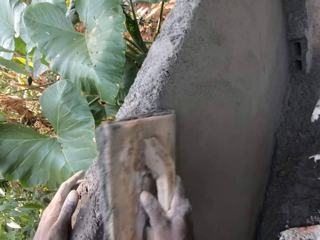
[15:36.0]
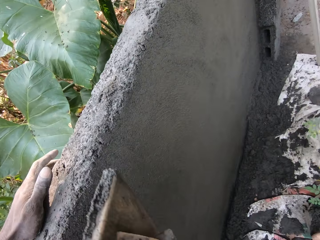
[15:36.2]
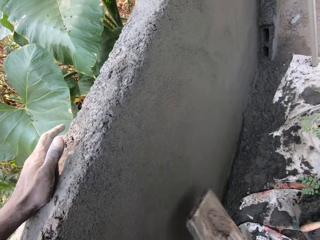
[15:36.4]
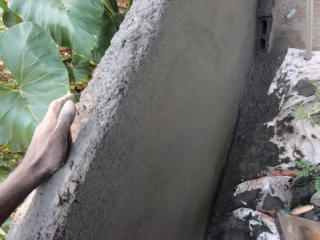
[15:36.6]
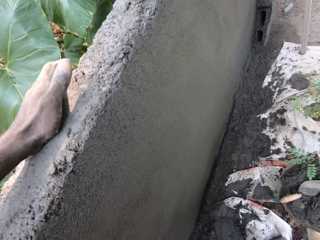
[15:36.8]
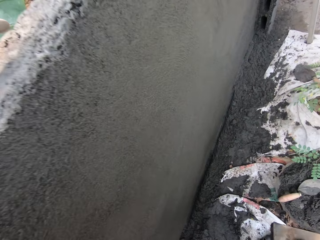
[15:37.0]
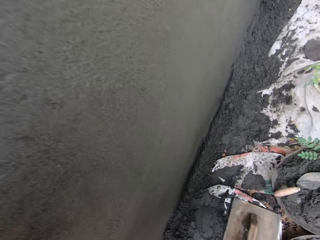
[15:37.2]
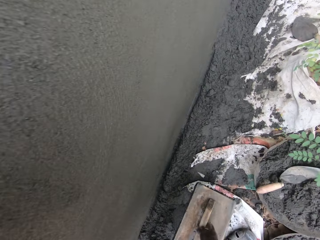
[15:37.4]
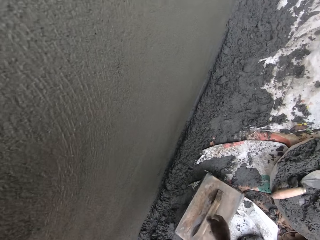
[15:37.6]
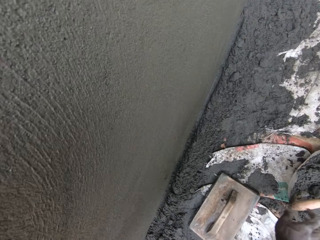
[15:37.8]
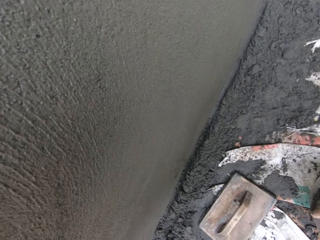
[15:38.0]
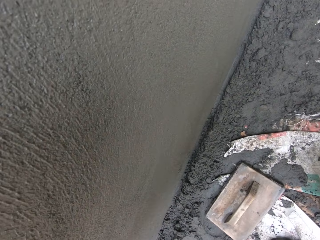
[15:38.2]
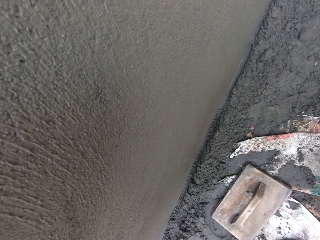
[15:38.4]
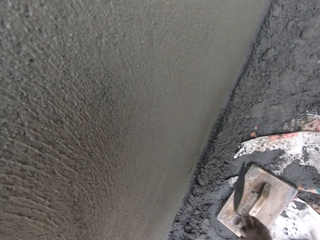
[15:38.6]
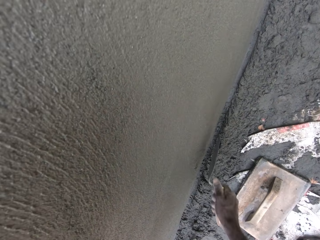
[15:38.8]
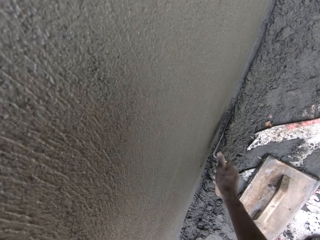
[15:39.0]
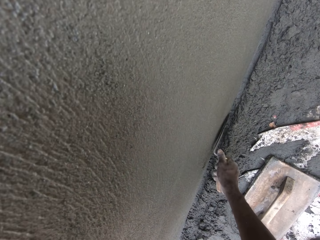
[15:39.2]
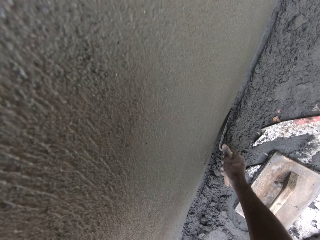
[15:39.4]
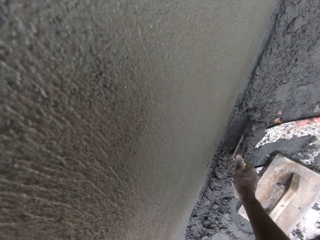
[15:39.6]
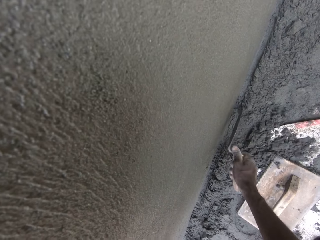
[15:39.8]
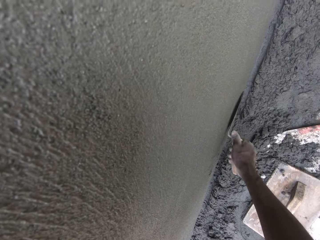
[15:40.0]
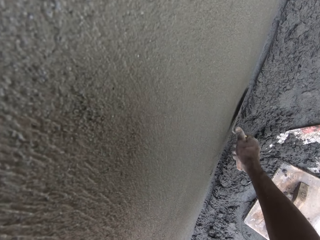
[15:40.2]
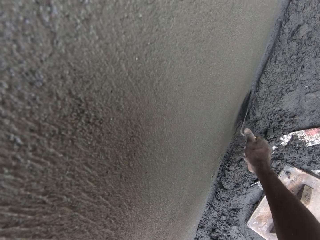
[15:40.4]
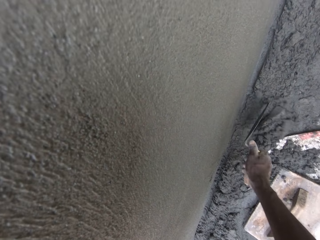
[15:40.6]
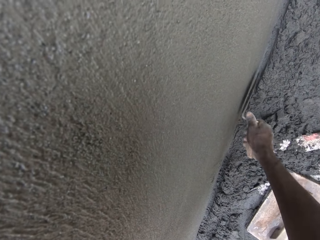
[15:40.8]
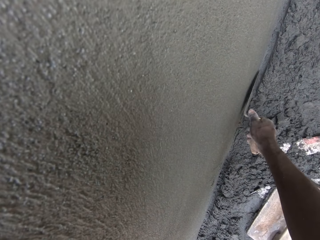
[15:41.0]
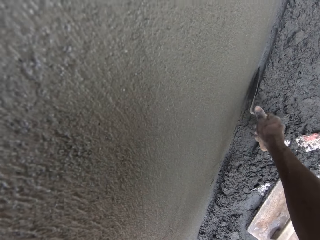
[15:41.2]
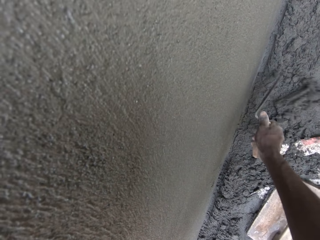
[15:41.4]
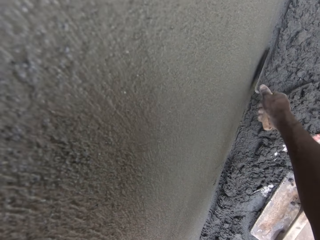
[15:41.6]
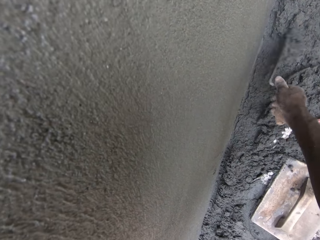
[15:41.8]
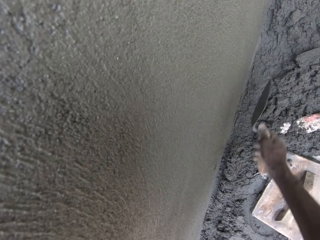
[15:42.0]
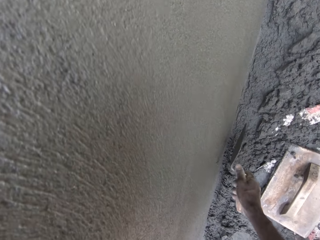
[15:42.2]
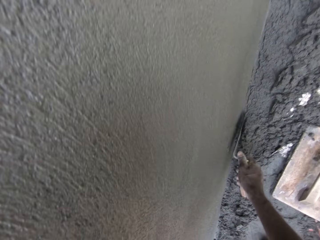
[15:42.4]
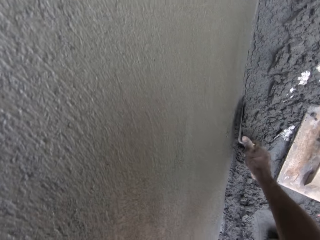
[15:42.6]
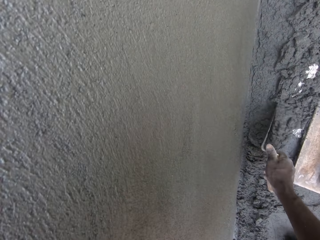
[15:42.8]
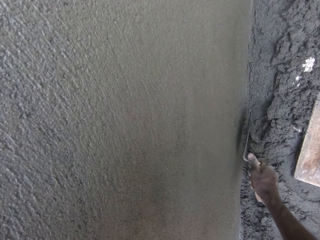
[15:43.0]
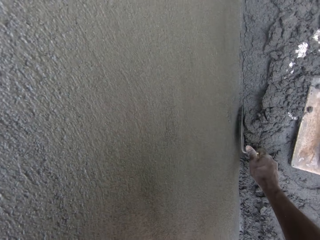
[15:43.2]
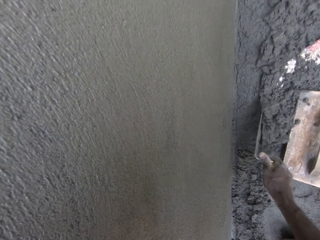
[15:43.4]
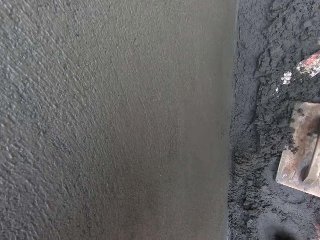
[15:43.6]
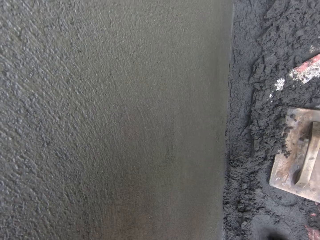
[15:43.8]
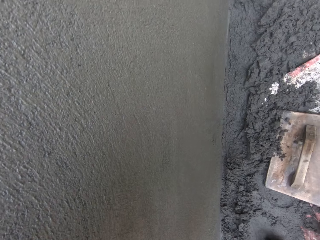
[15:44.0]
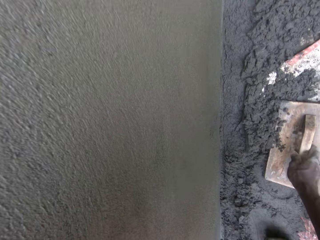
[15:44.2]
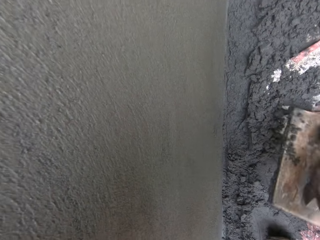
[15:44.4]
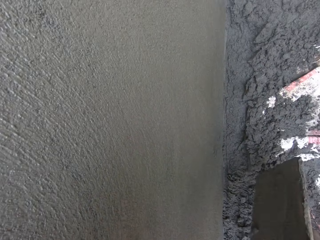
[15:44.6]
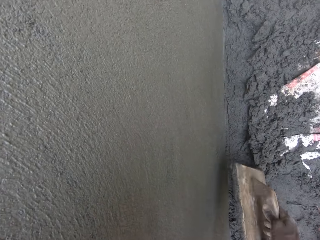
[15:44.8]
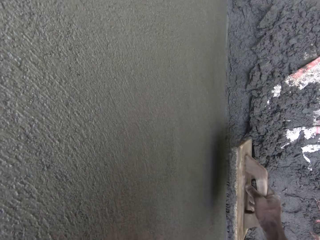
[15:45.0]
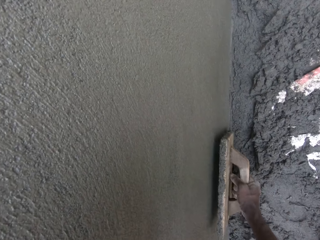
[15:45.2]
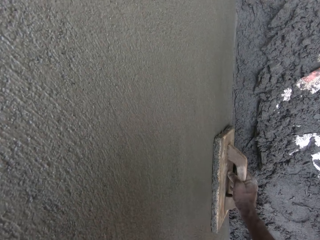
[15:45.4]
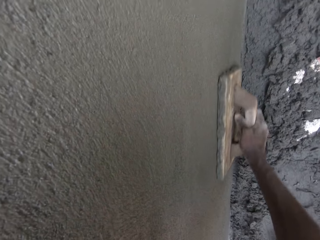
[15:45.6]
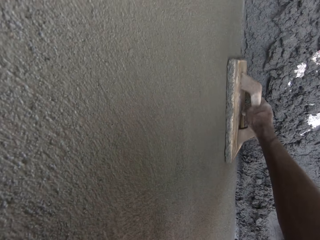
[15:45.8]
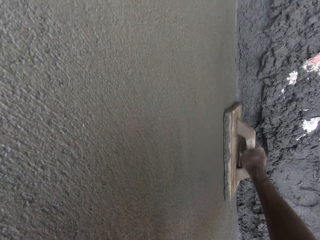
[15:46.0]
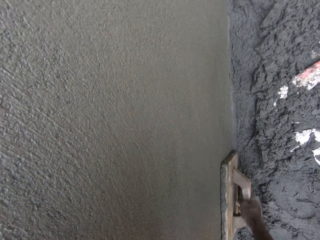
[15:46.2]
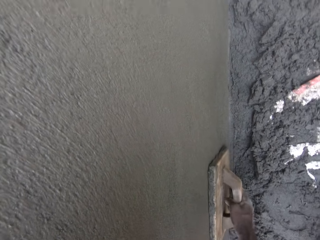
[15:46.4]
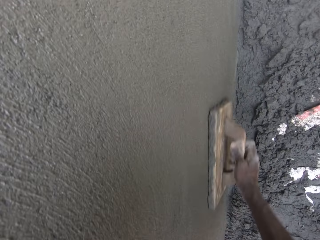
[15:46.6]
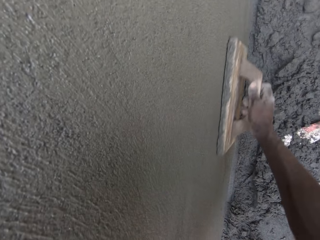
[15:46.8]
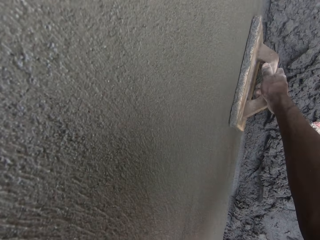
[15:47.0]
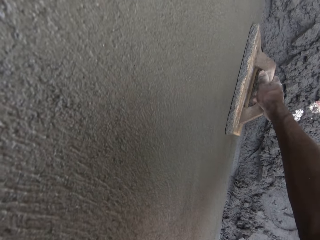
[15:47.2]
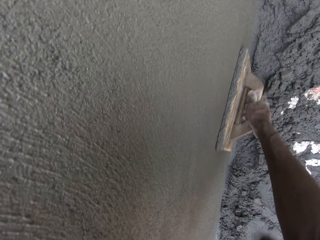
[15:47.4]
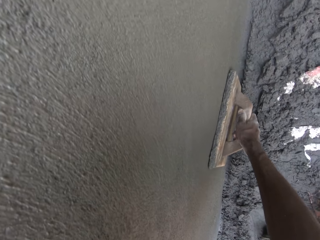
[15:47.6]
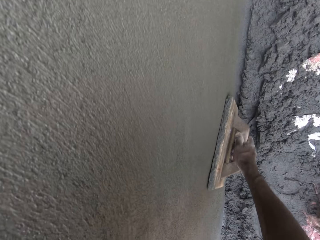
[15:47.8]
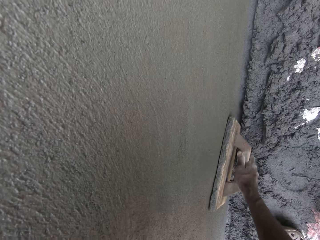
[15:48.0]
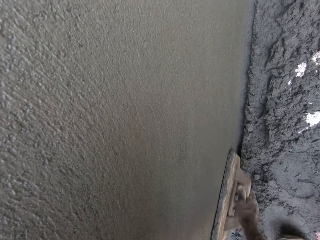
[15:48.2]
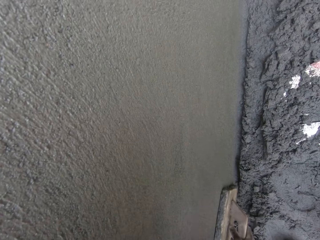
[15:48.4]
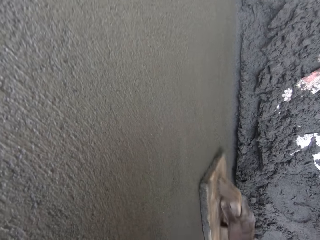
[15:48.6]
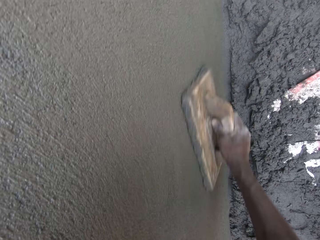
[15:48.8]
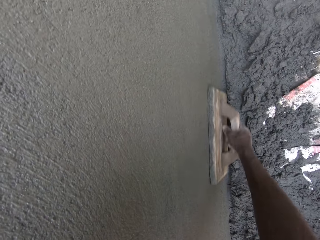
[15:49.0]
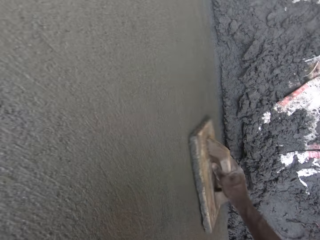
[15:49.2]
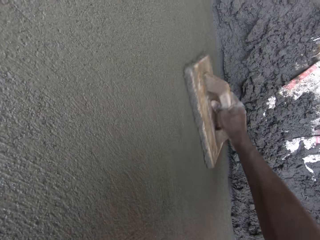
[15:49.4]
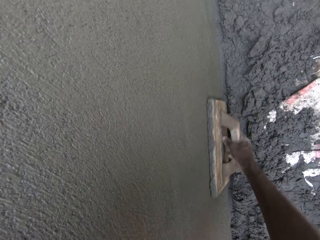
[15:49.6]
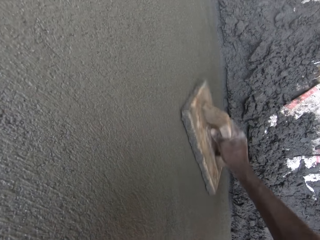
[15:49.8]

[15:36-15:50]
The camera wearer drops the trowel on the ground with his right hand. He picks the trowel. He holds the trowel in his right hand. He removes mortar on the wall with the trowel in his right hand. He picks up the wooden float from the ground with his right hand. He smoothens the wall with the wooden float in his right hand.

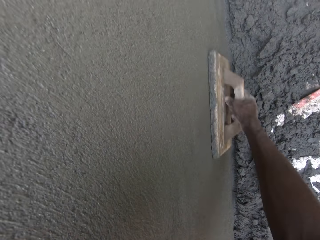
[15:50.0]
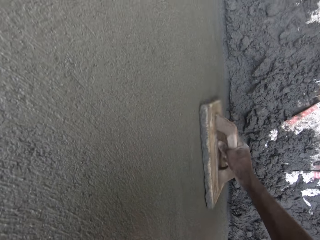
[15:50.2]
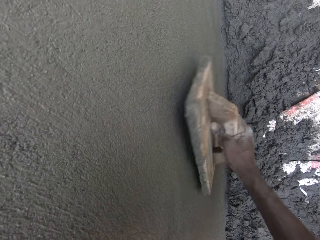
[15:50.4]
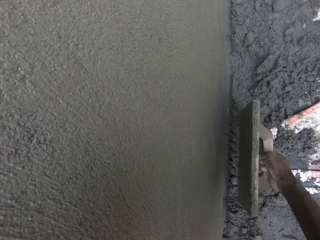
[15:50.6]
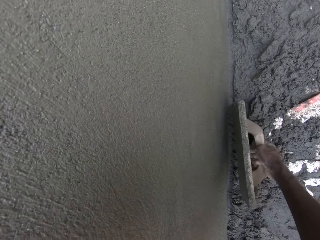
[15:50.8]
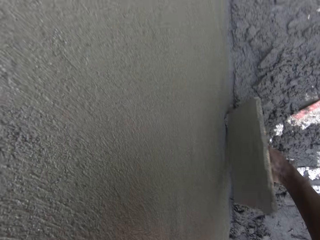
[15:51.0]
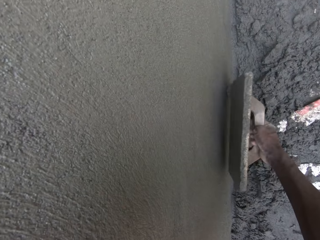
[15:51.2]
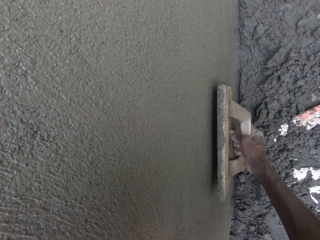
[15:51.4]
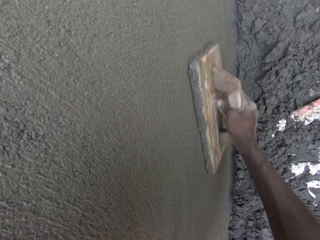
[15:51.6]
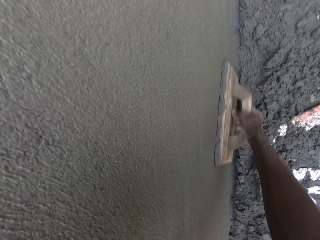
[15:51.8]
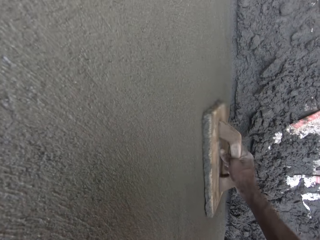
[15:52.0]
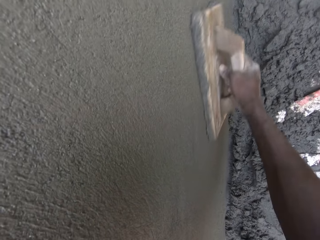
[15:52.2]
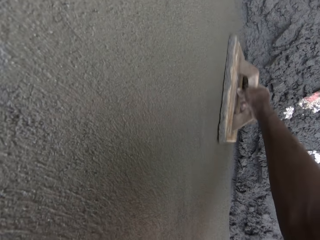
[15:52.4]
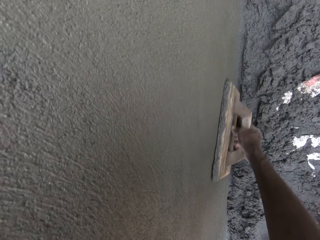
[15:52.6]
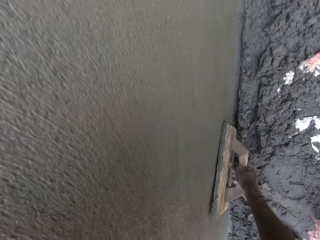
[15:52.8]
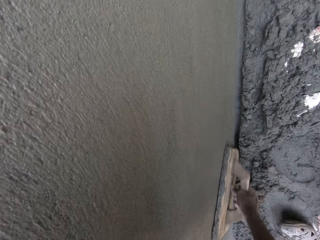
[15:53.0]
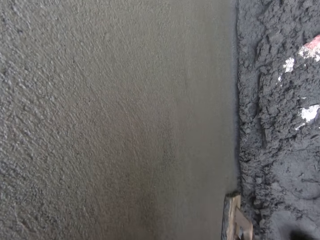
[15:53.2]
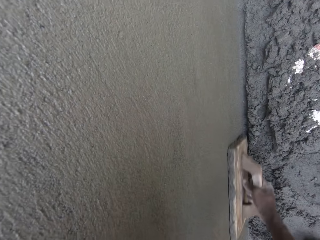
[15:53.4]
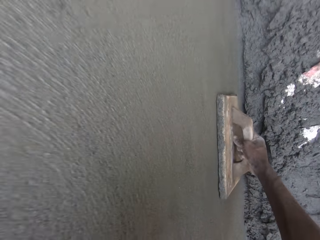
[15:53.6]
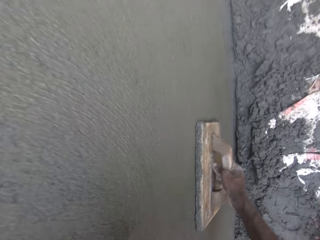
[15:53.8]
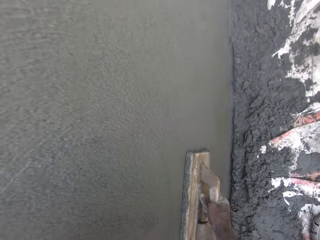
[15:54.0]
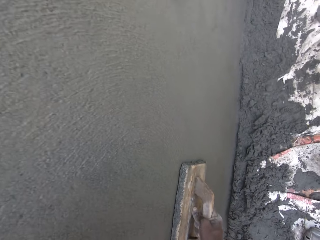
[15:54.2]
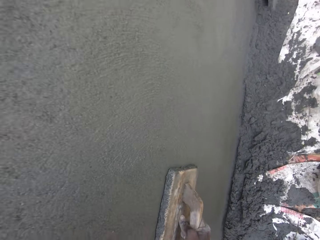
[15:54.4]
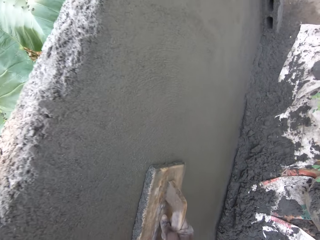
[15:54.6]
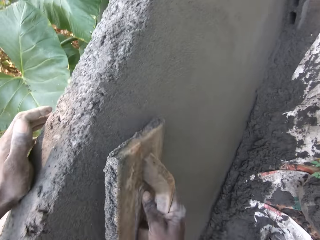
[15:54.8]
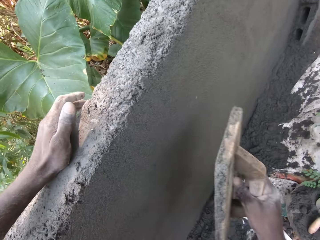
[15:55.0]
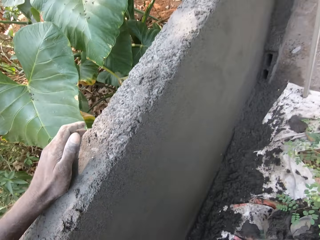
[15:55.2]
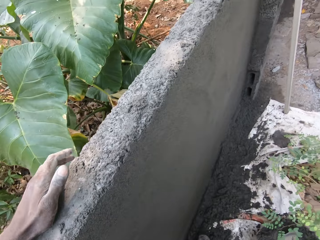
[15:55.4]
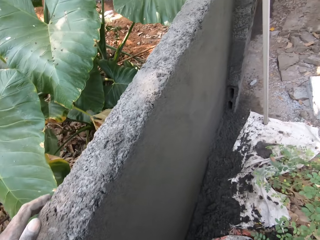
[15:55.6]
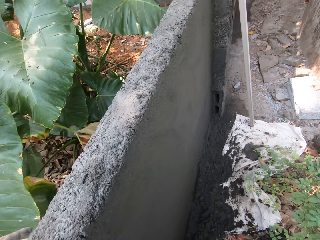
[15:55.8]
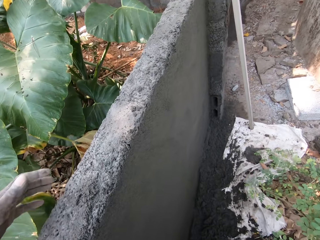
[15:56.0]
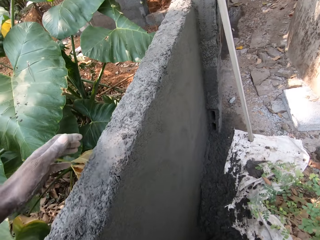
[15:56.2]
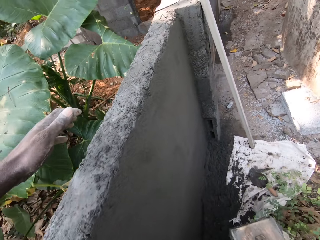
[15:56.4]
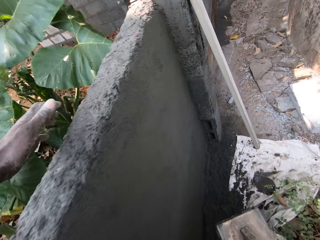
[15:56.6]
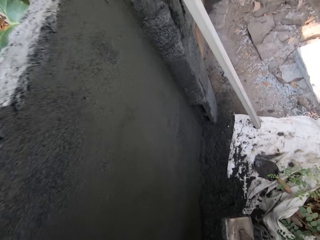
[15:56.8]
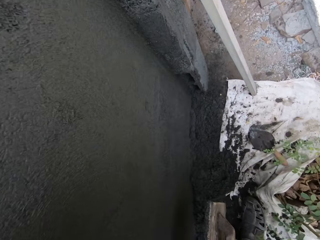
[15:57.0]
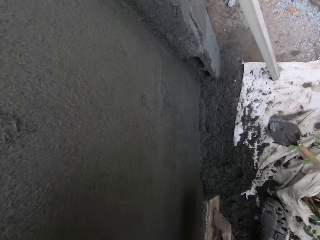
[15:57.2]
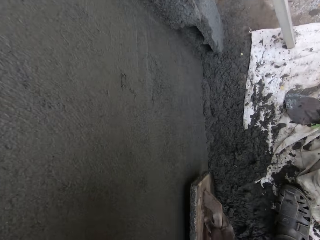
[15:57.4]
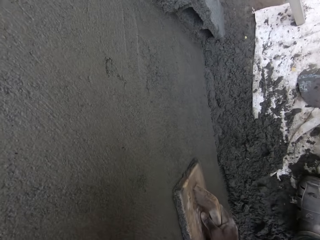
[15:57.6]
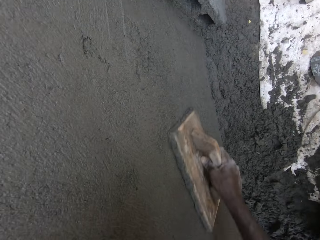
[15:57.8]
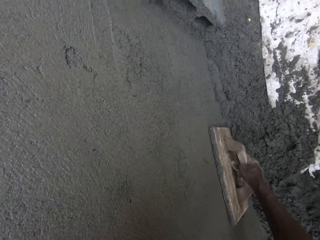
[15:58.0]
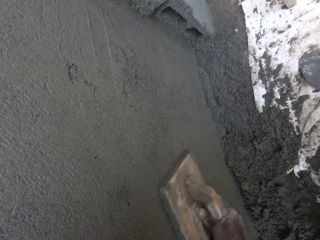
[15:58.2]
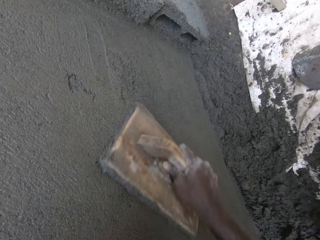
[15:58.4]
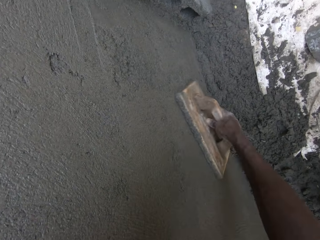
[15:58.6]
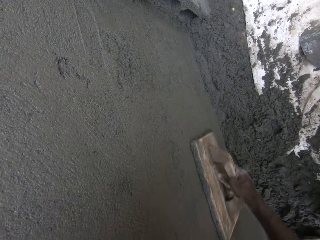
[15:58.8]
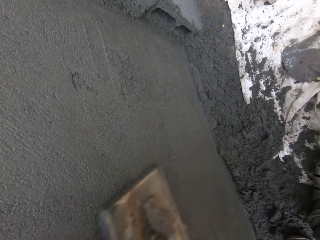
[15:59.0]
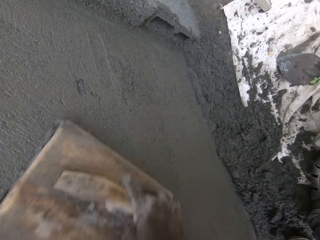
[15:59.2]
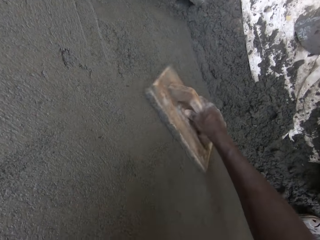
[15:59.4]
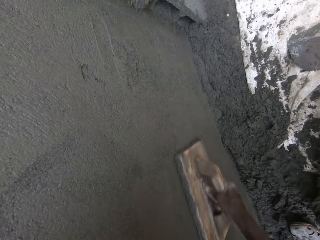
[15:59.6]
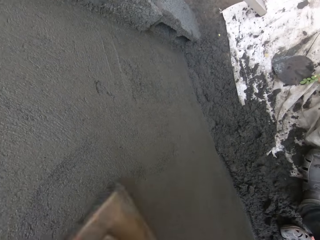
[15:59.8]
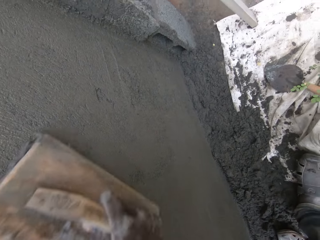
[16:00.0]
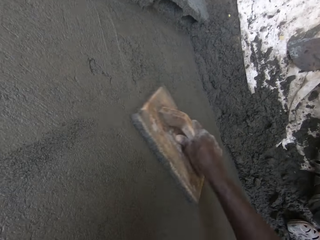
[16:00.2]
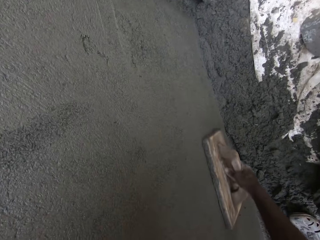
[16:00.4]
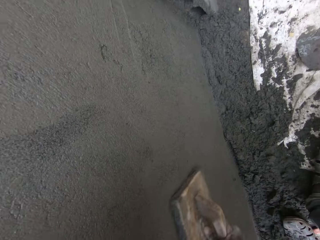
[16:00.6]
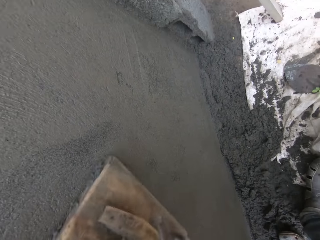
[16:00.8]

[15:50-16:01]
The camera wearer moves at the construction site. He smoothens the wall with the wooden float in his right hand.
